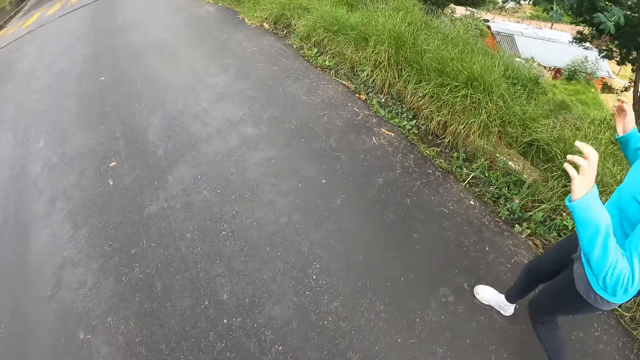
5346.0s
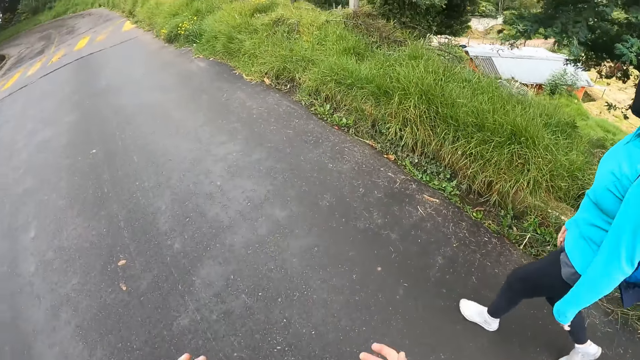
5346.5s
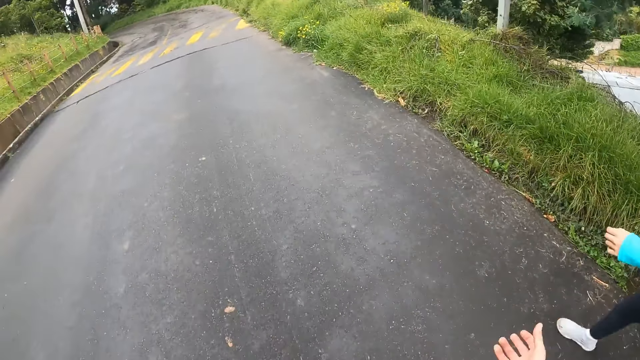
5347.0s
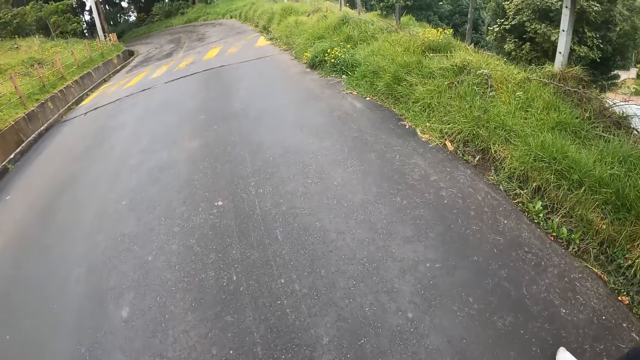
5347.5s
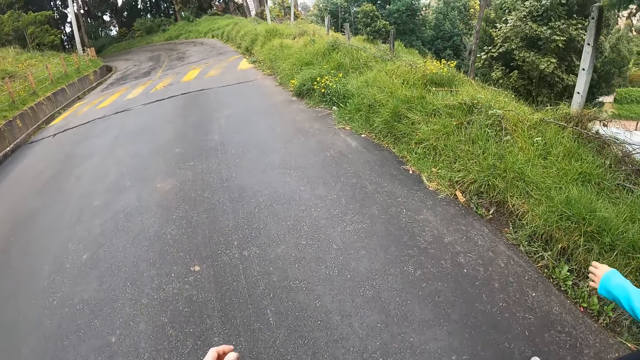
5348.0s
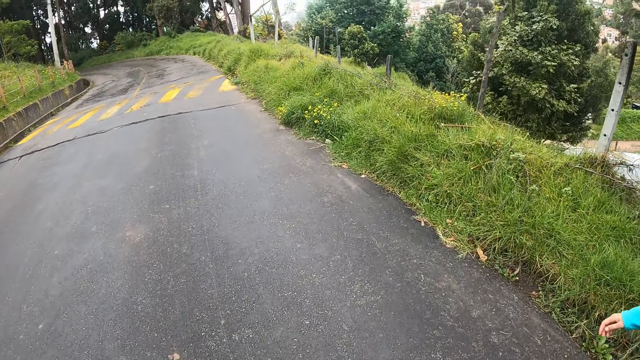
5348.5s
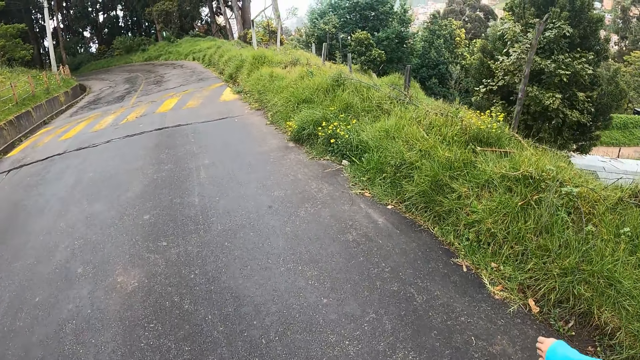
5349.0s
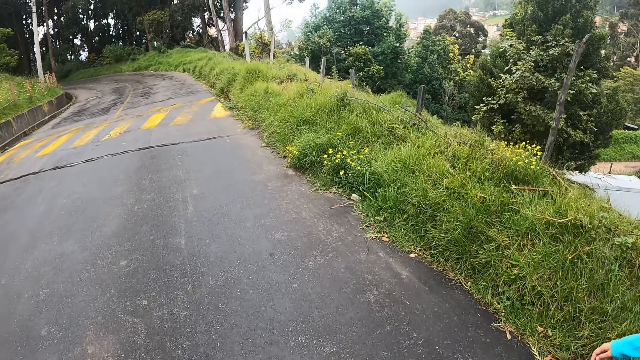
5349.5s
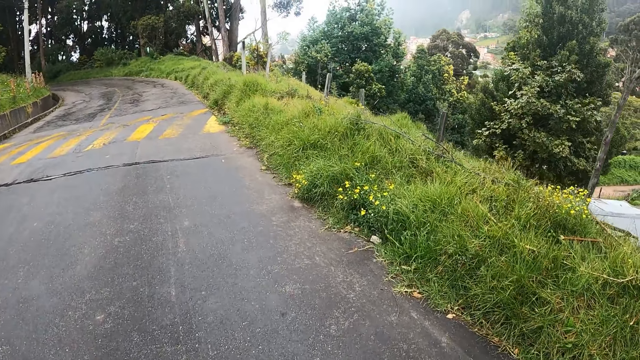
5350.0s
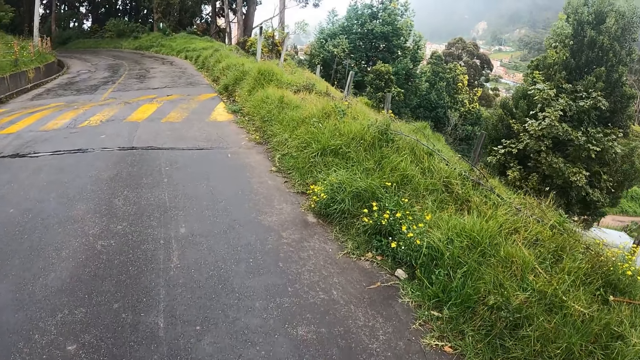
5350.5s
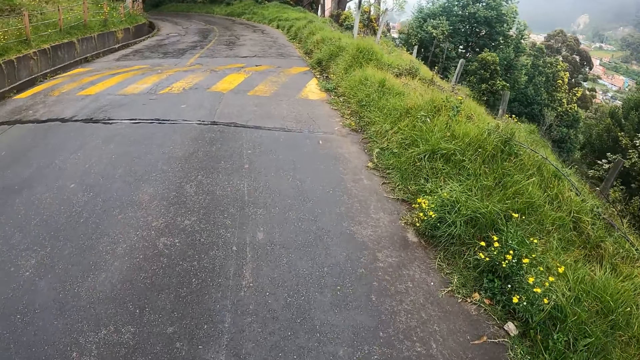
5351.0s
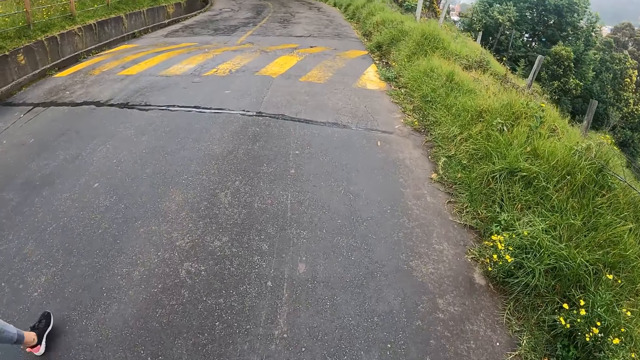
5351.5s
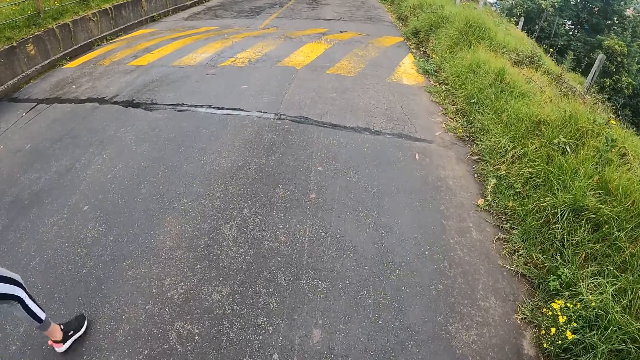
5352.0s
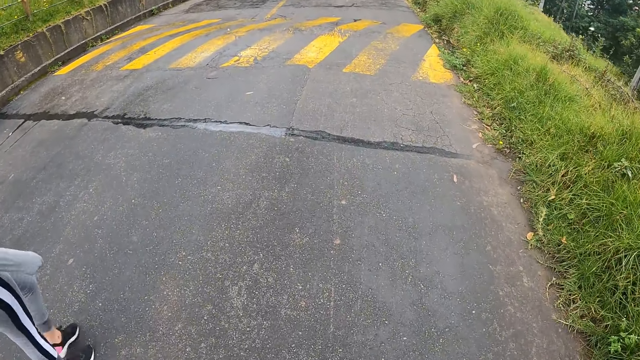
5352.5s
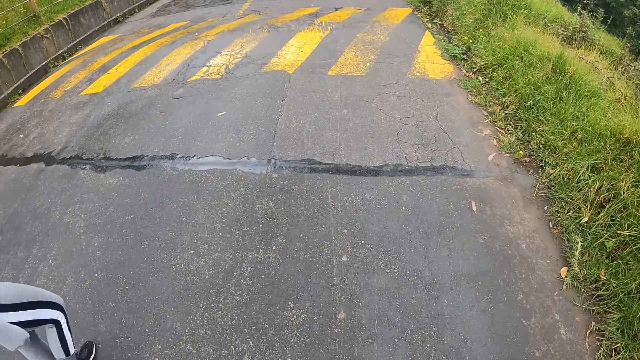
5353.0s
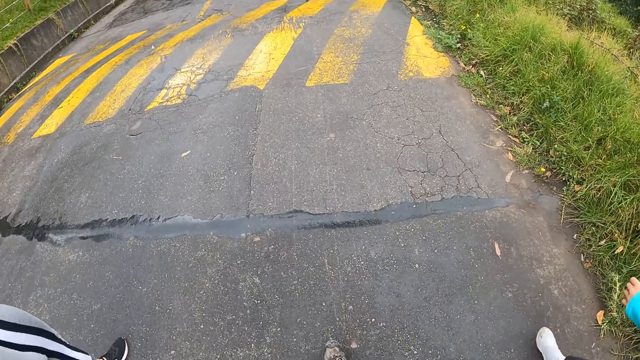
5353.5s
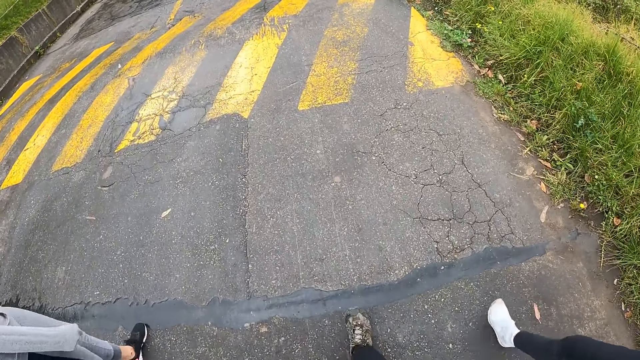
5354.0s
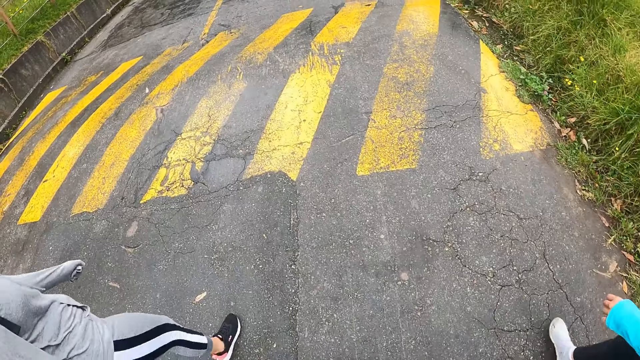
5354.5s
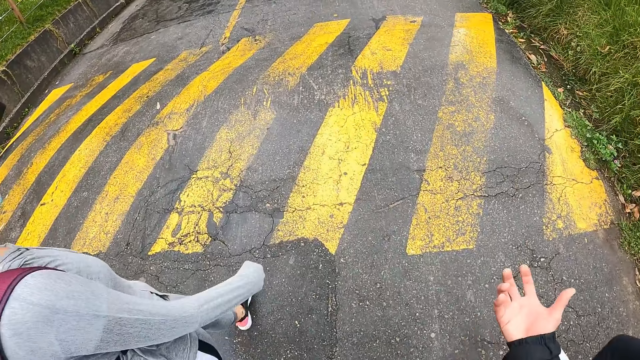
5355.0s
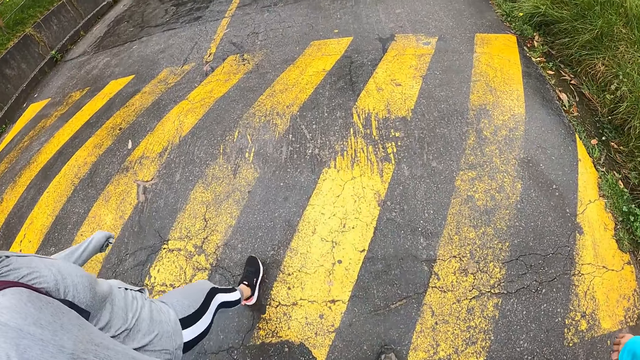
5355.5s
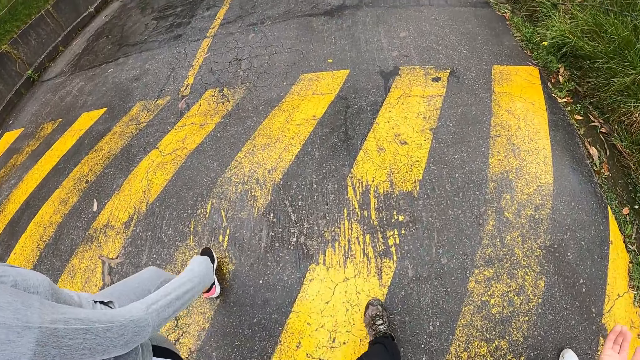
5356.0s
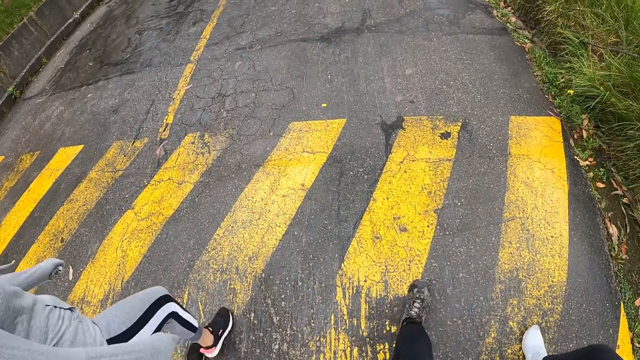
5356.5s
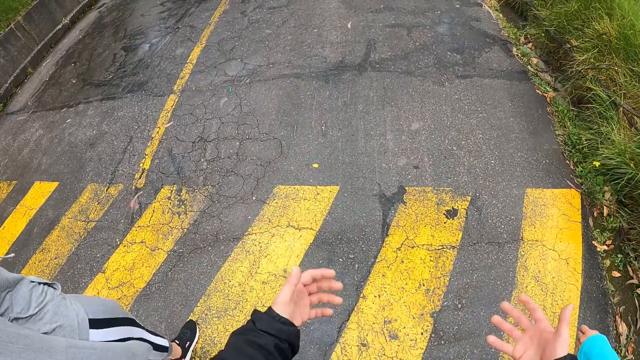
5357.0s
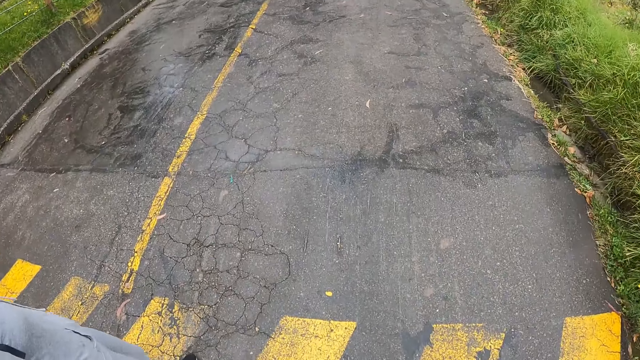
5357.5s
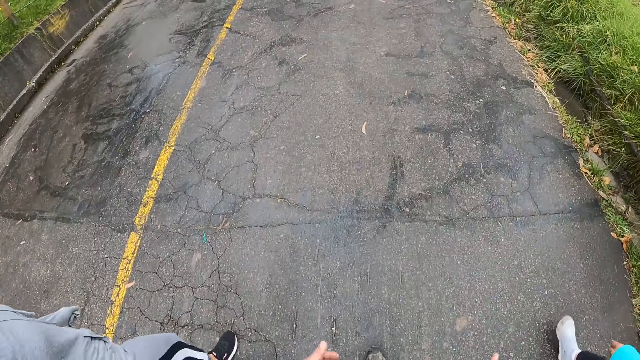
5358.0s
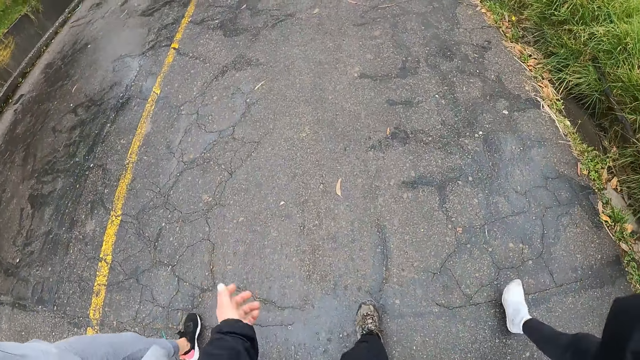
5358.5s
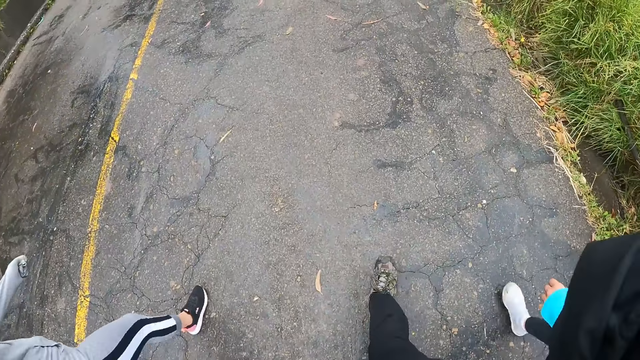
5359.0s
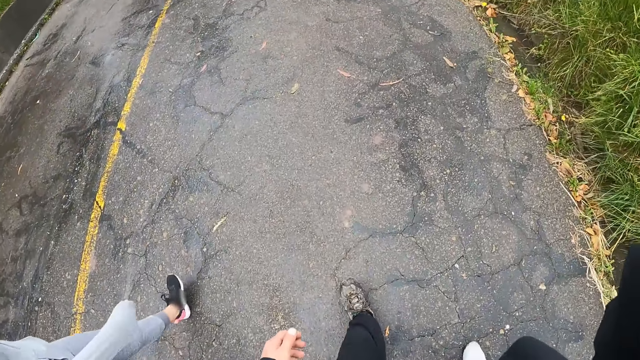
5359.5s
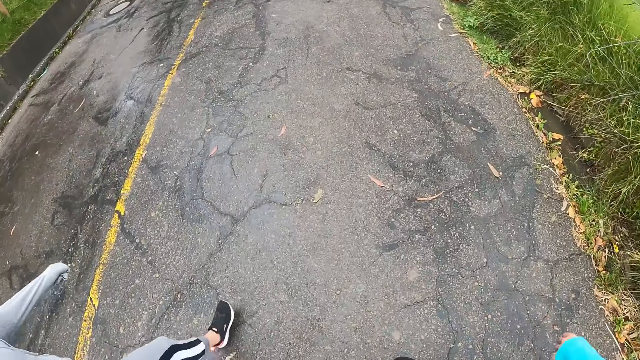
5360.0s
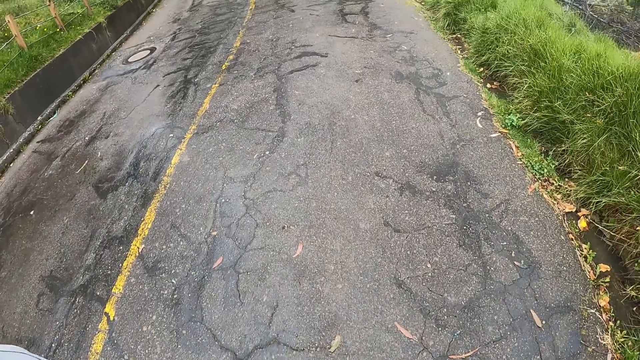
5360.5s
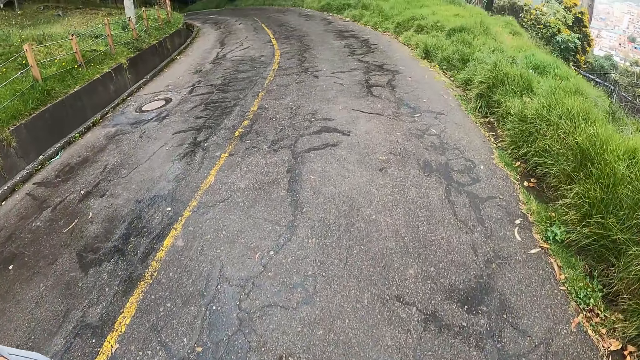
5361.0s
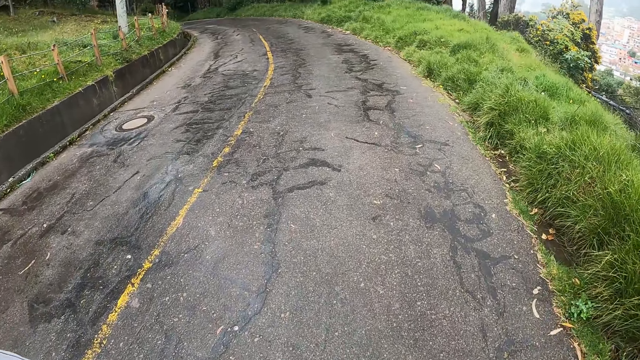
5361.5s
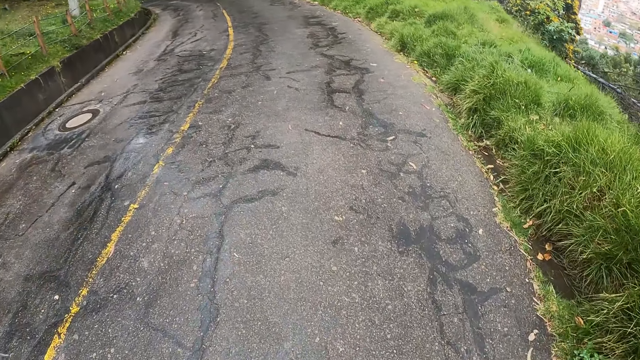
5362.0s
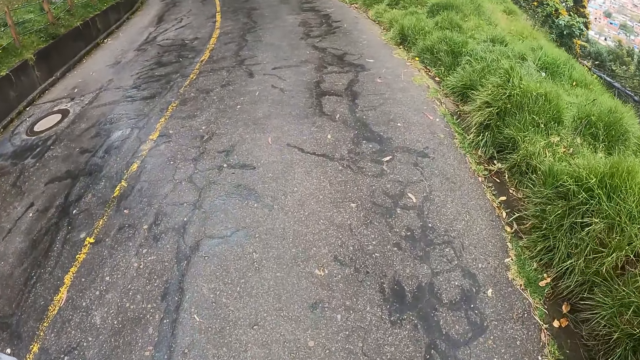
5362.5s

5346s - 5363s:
The camera wearer raises the hands.

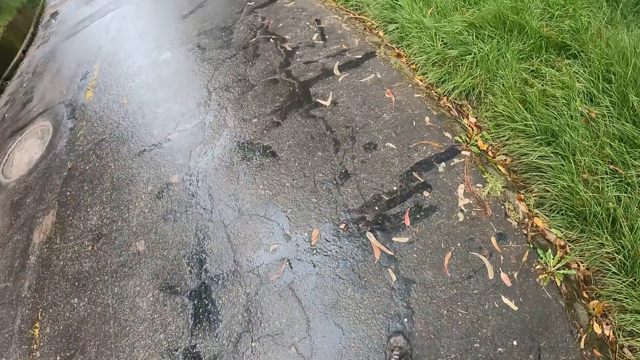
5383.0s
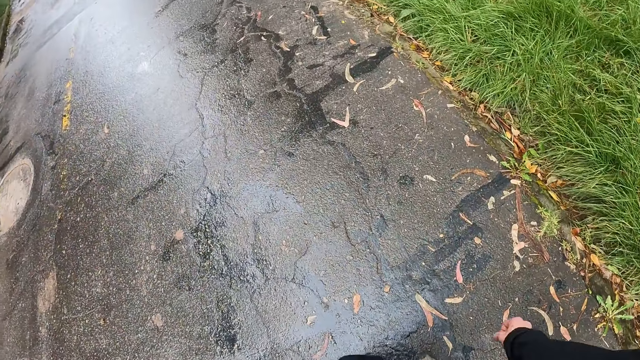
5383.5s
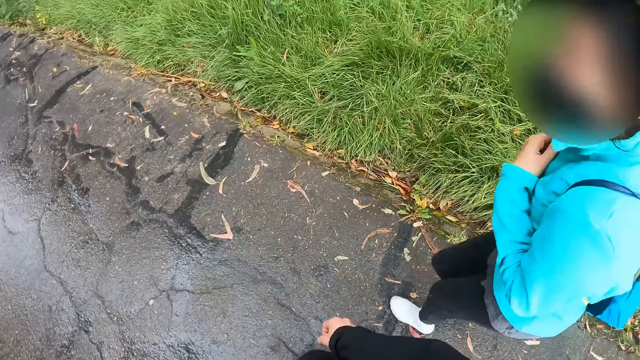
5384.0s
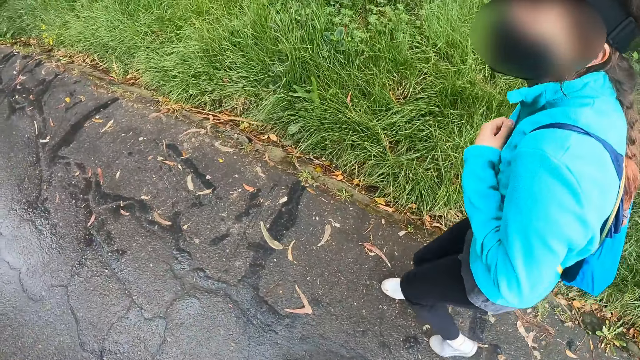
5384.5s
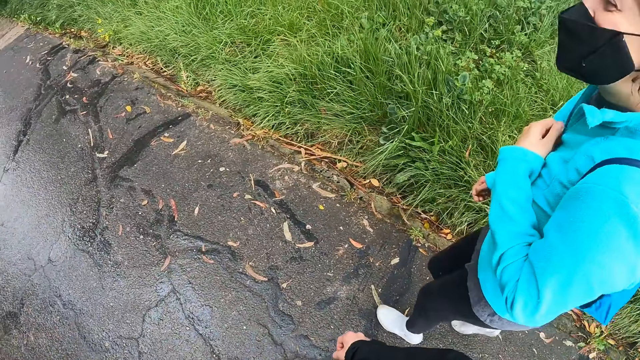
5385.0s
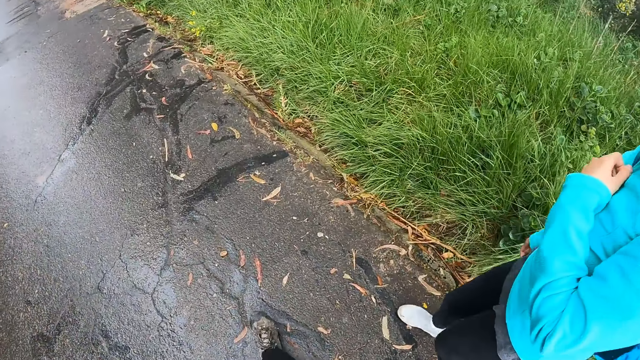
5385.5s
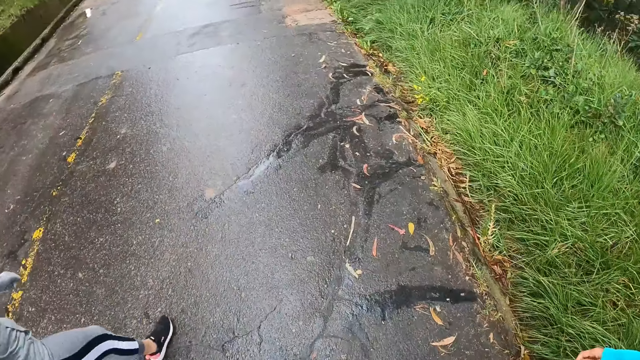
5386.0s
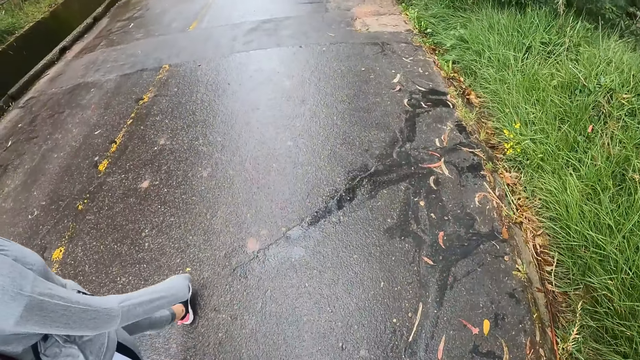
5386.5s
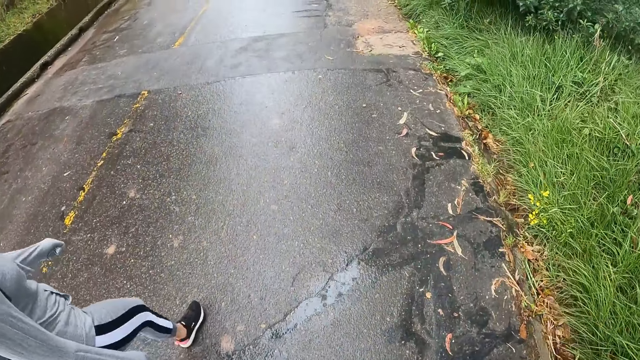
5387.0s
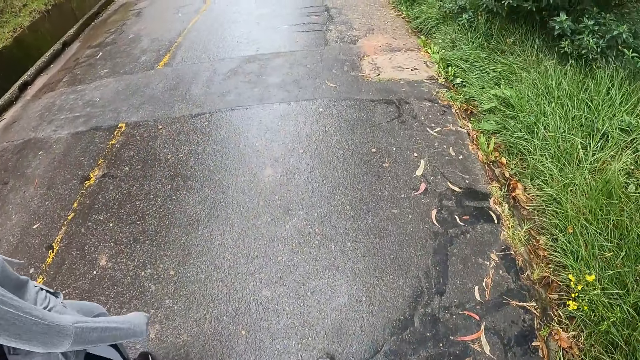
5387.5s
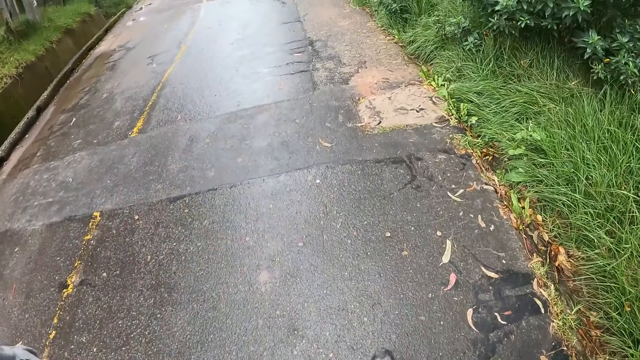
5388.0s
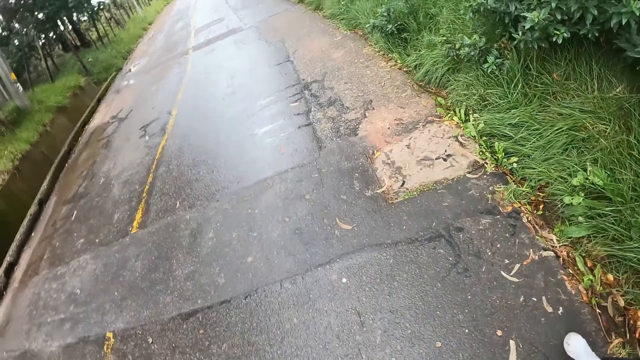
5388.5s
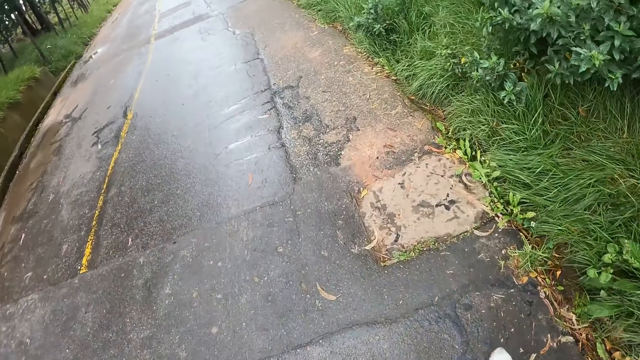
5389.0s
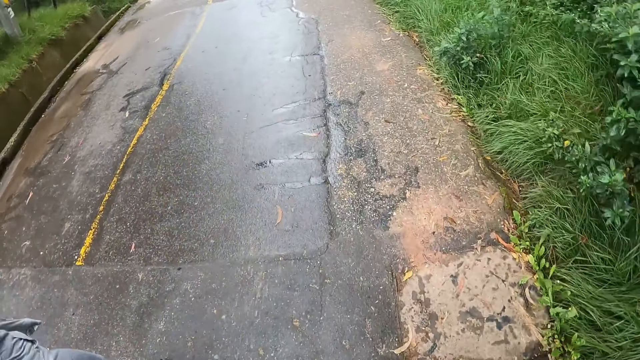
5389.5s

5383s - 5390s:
The camera wearer looks at a woman.
